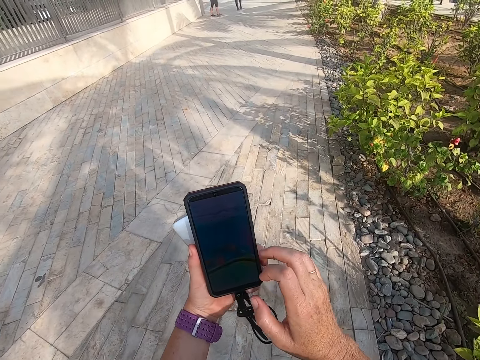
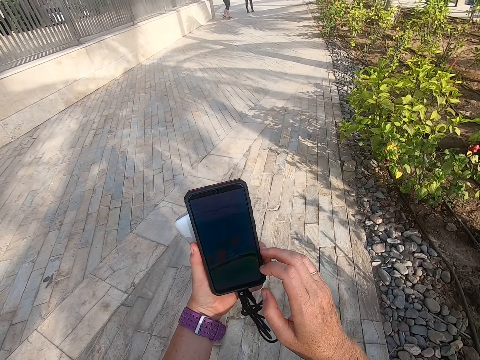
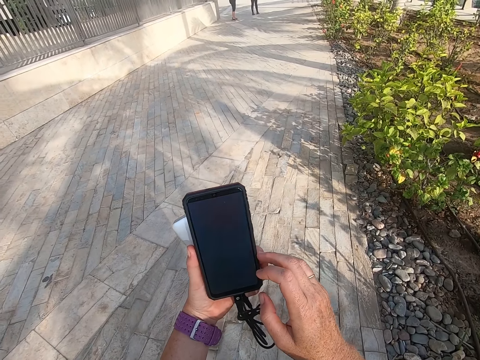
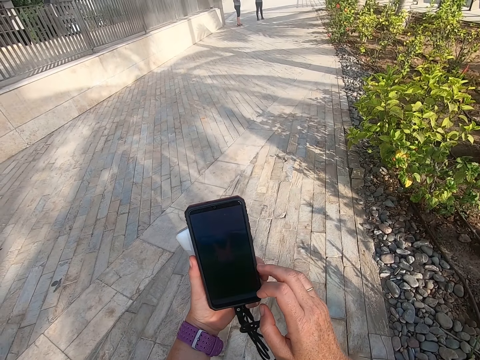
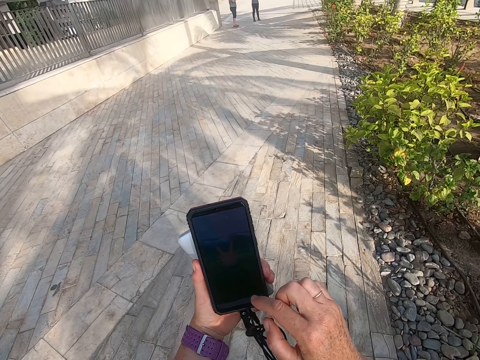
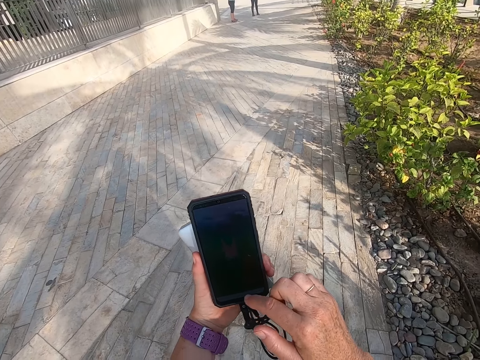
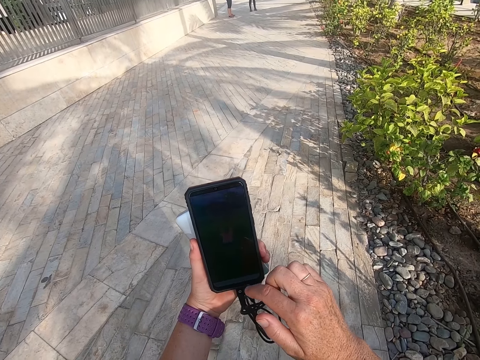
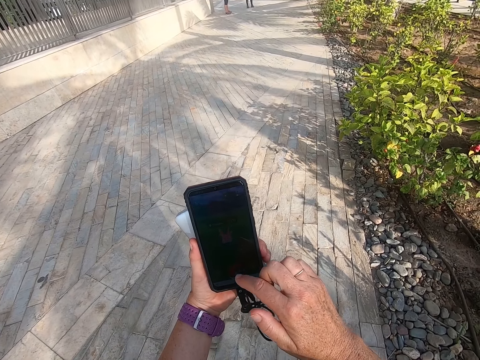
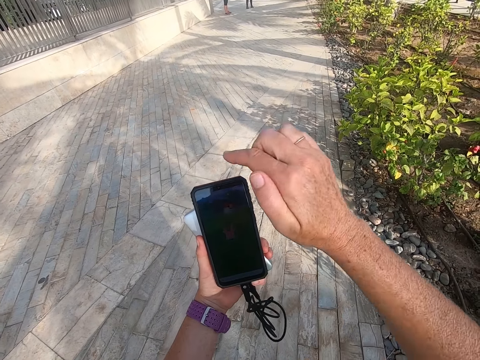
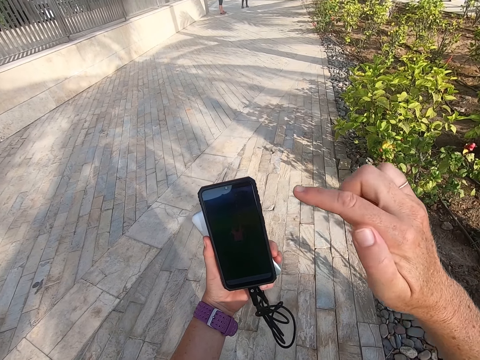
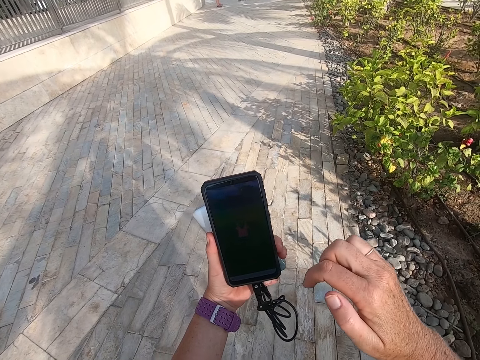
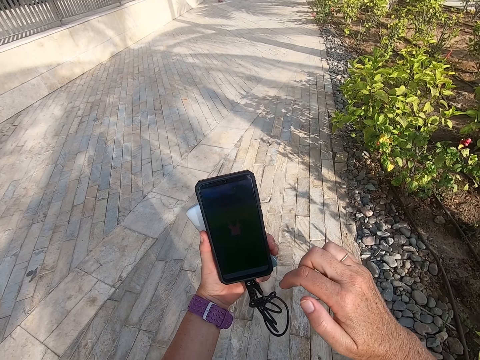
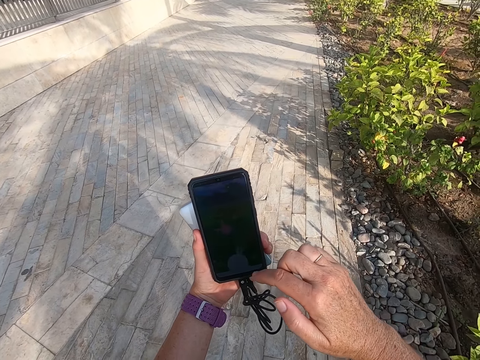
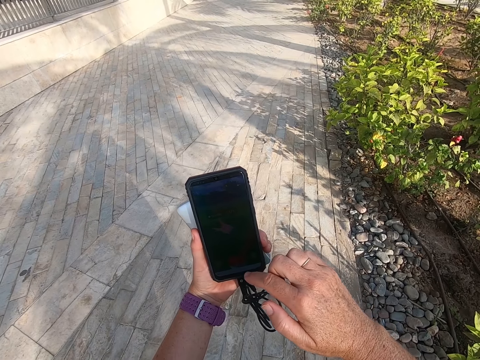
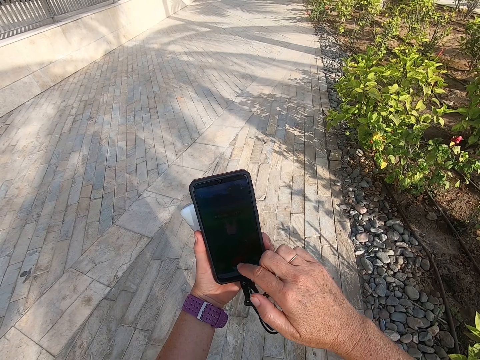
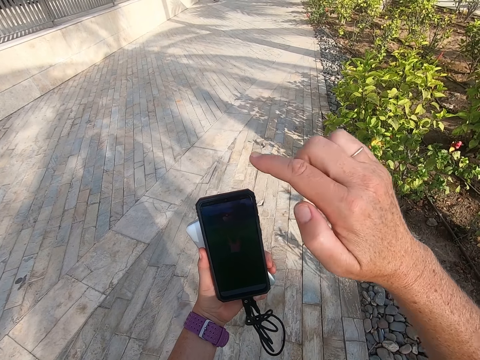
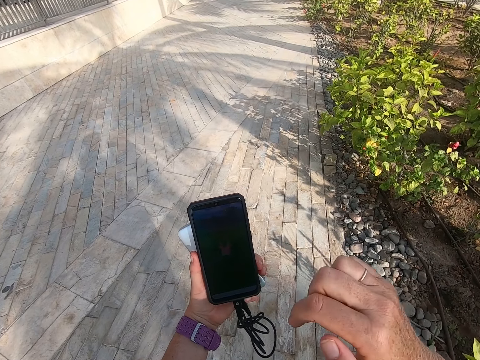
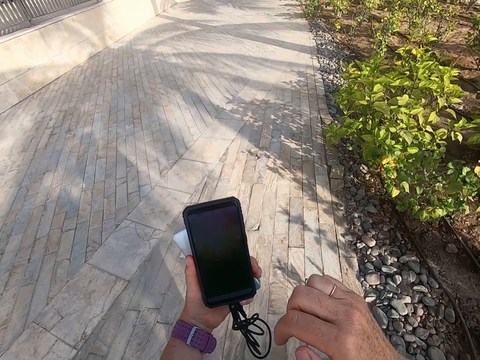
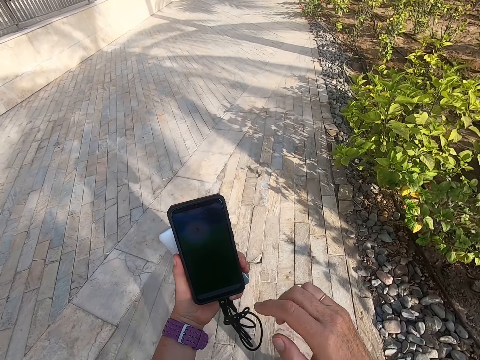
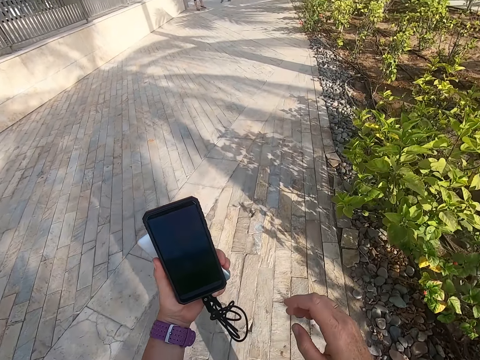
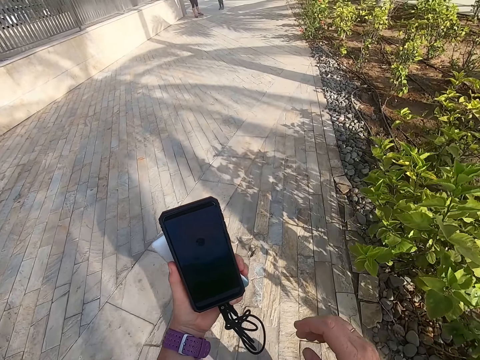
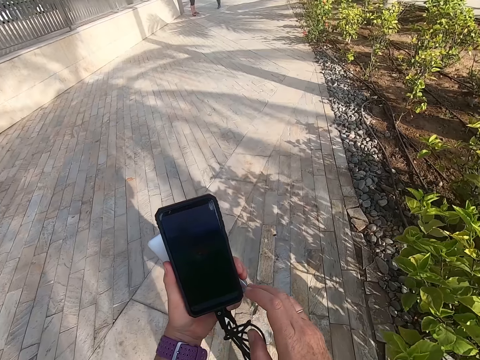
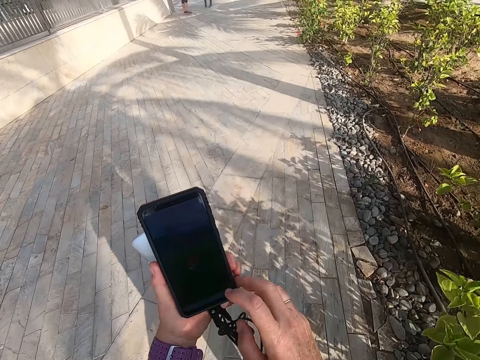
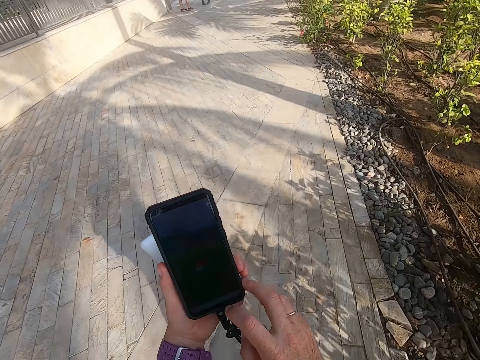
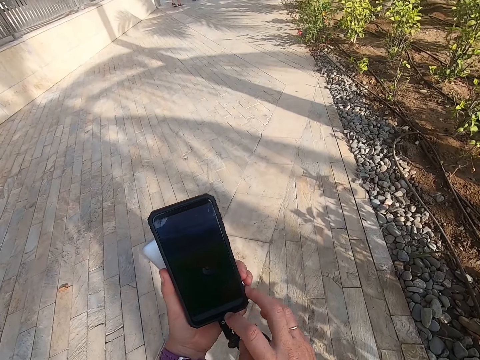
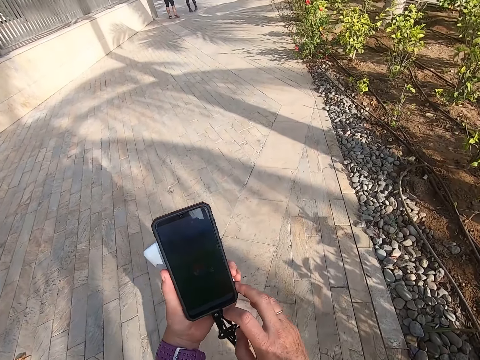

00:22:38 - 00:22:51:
The camera wearer takes a selfie. They touch the phone. They look on the phone. They take a selfie.

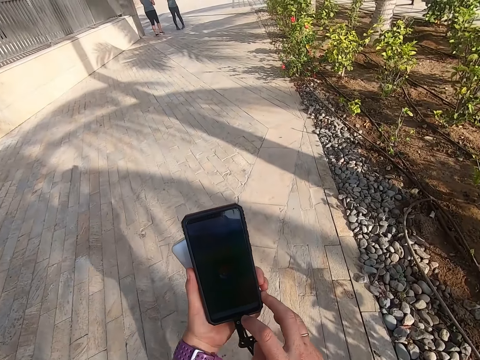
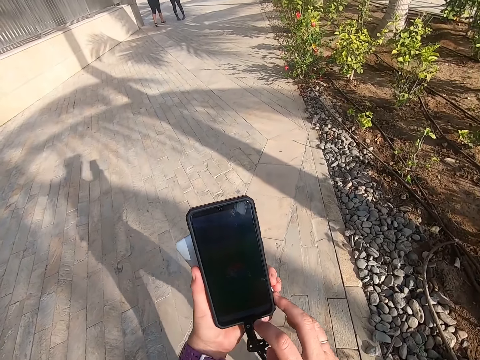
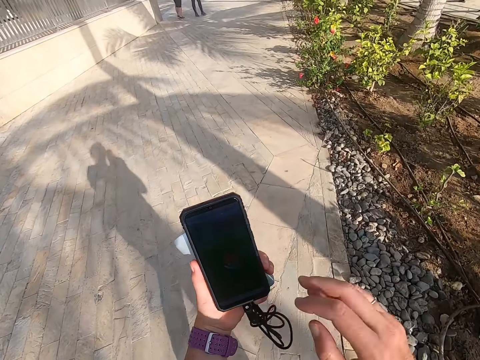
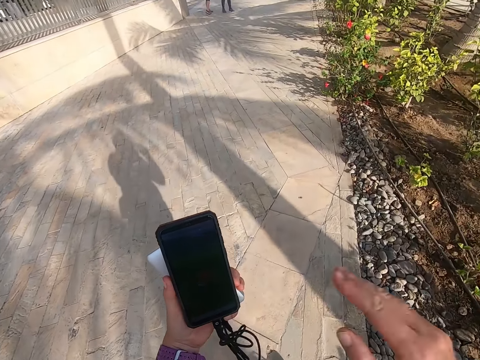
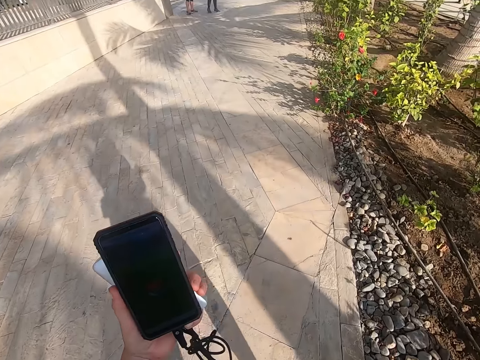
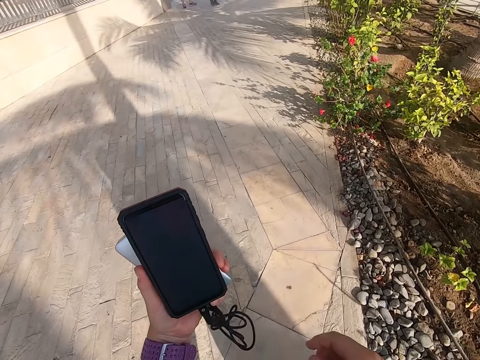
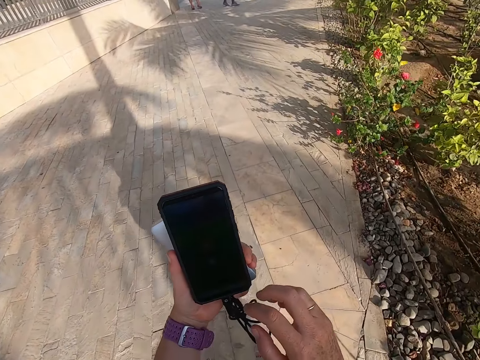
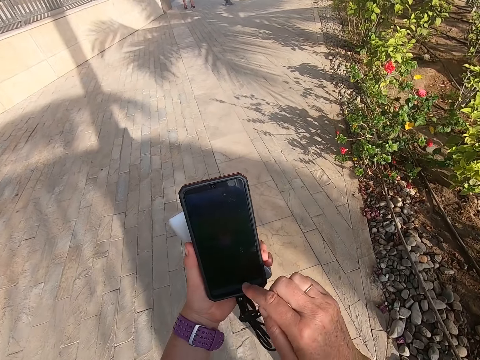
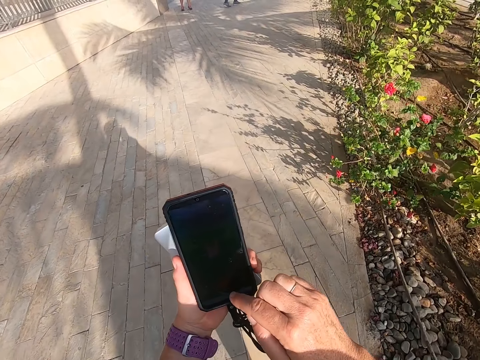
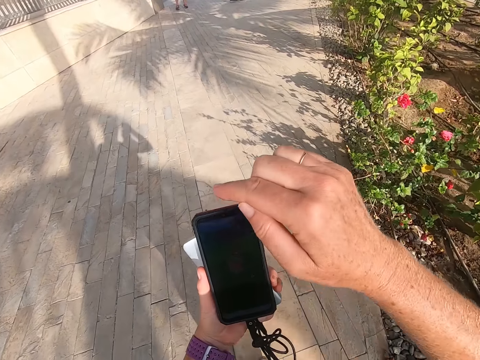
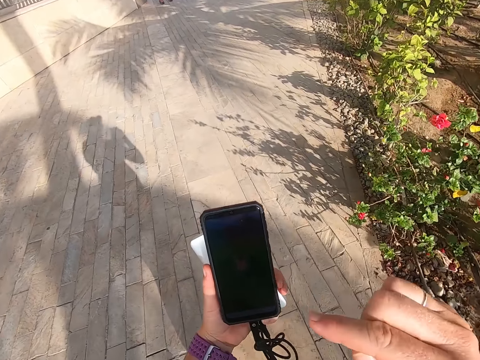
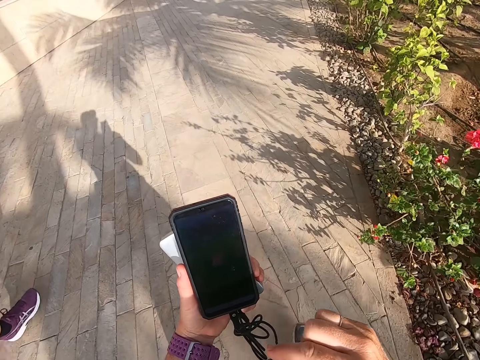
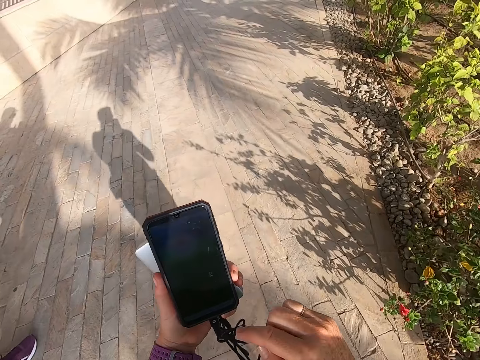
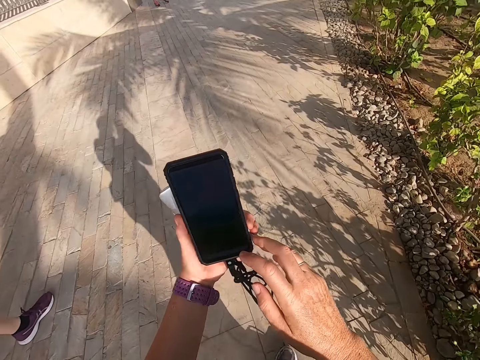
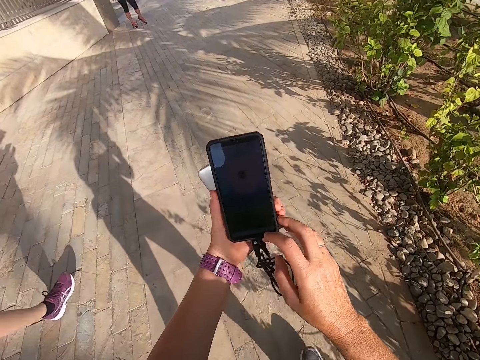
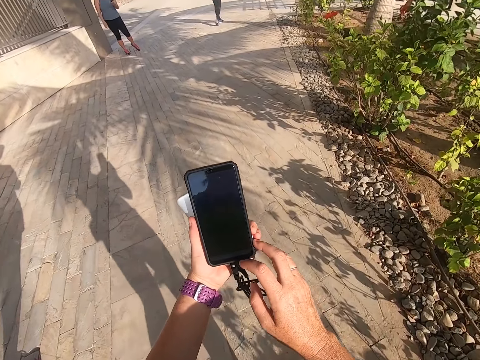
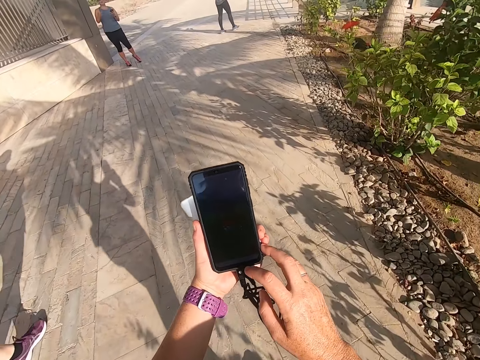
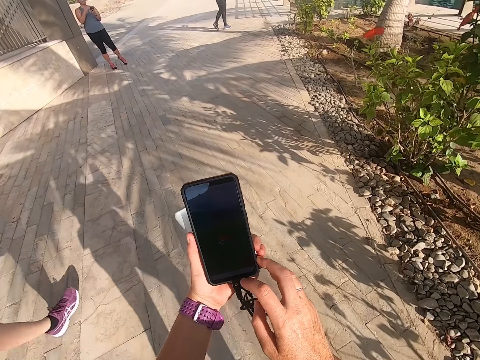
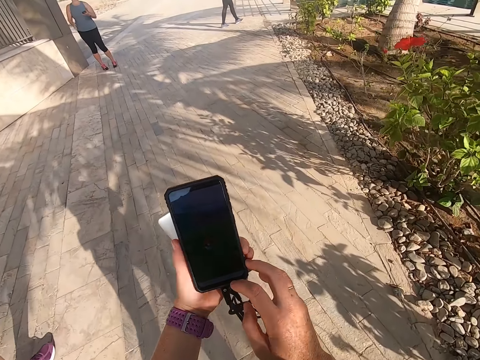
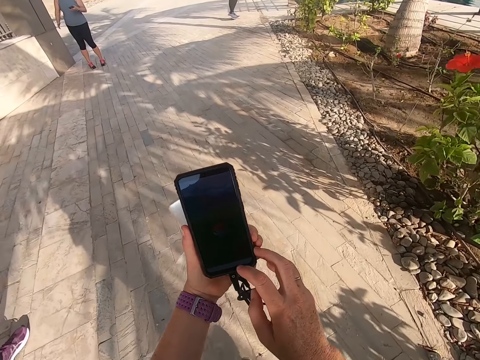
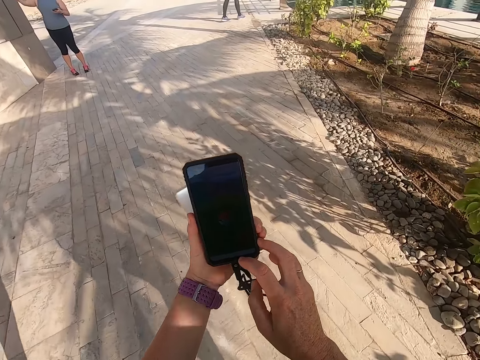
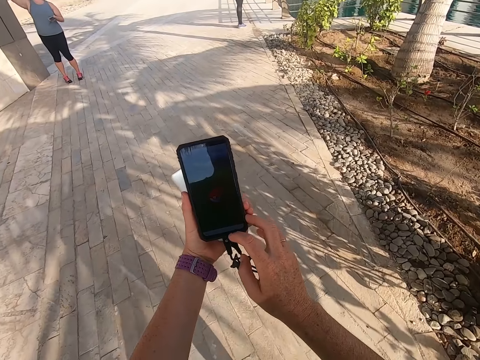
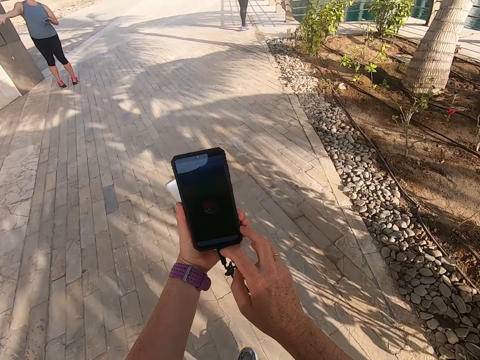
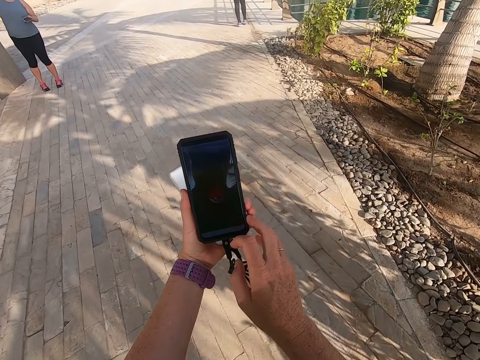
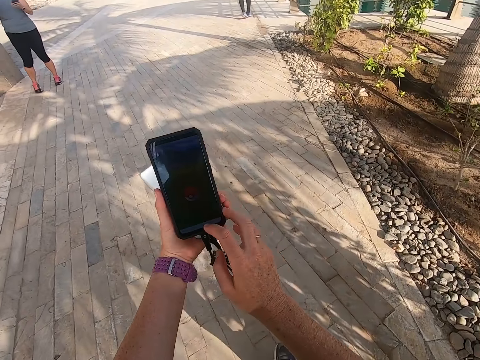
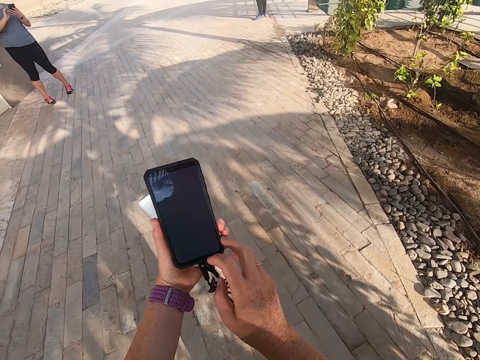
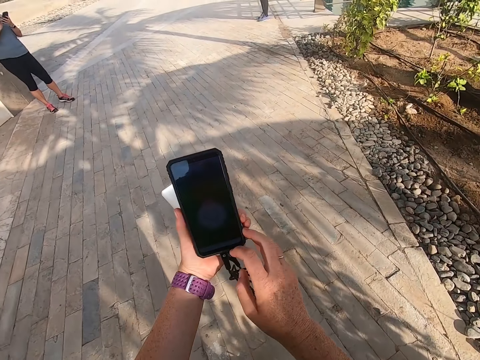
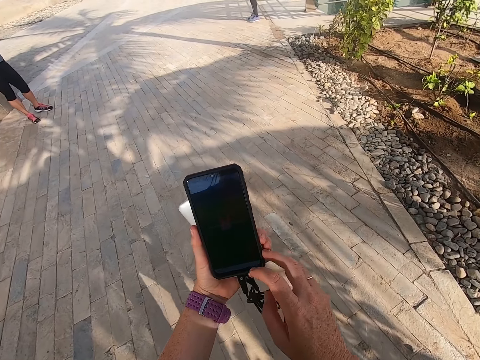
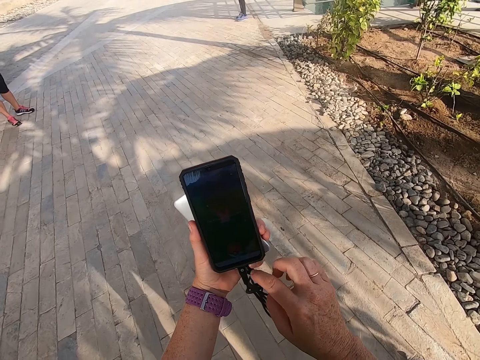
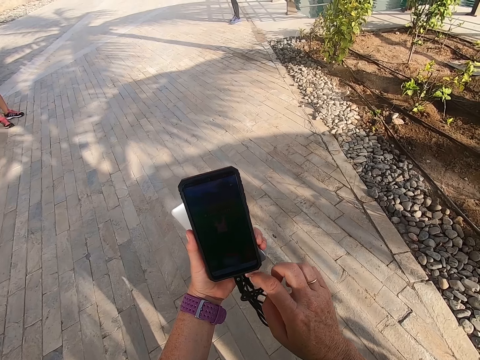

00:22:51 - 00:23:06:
The camera wearer touches a screen. They walk on the road. They take a selfie. They scroll the phone. They touch the screen. They look on the phone. They take a selfie. They walk on the road. They look on the phone. They scroll the phone.
